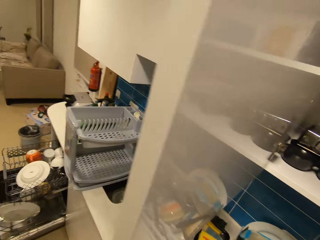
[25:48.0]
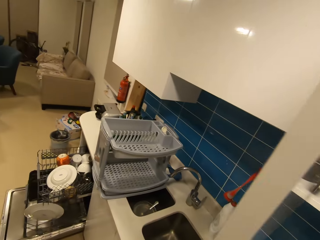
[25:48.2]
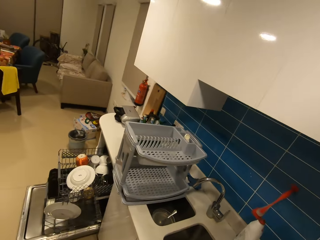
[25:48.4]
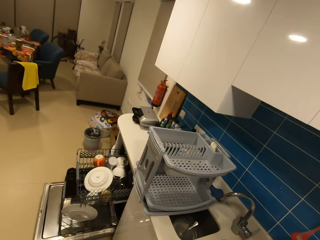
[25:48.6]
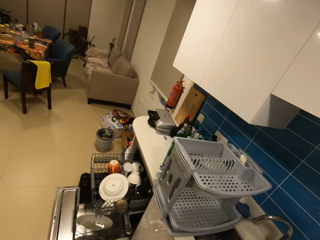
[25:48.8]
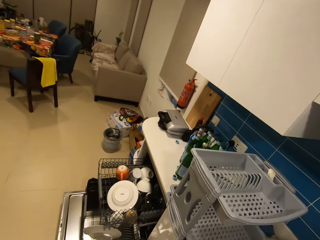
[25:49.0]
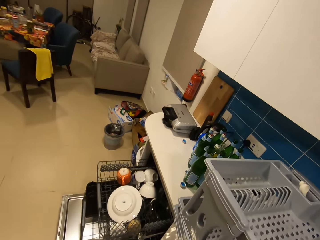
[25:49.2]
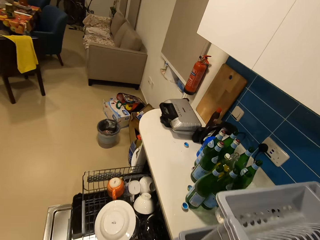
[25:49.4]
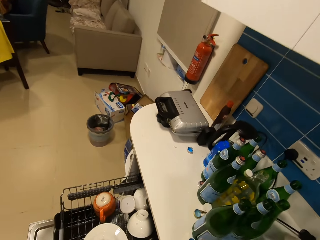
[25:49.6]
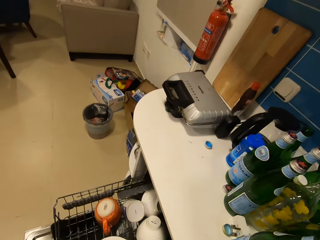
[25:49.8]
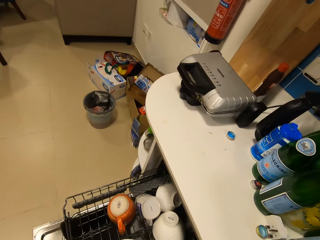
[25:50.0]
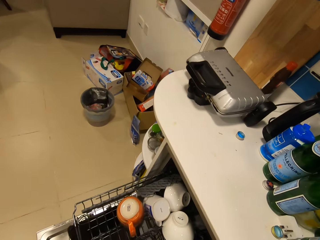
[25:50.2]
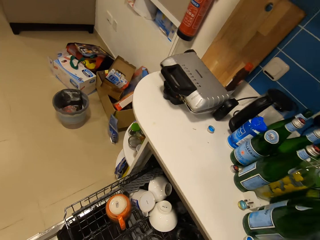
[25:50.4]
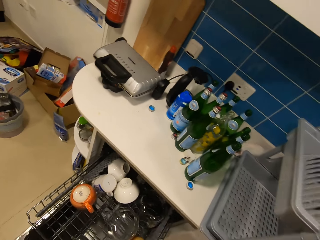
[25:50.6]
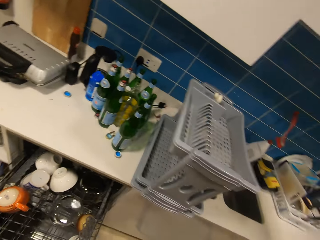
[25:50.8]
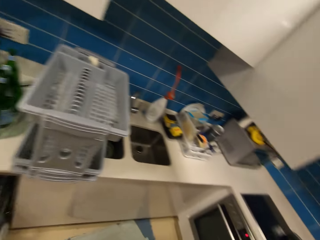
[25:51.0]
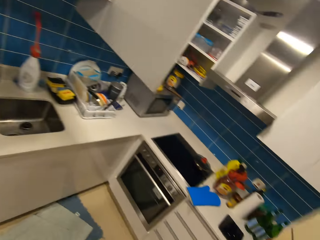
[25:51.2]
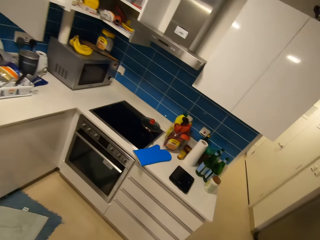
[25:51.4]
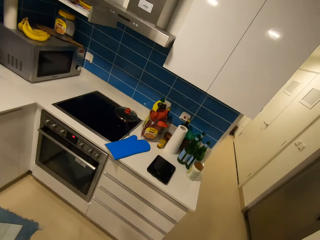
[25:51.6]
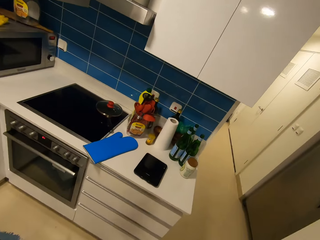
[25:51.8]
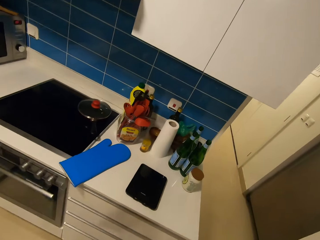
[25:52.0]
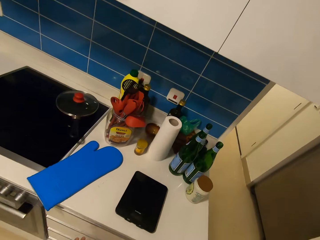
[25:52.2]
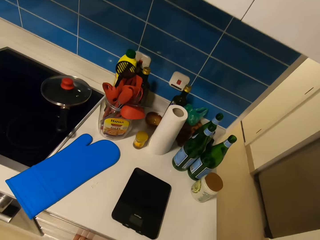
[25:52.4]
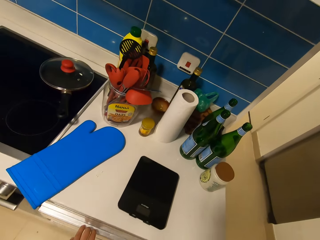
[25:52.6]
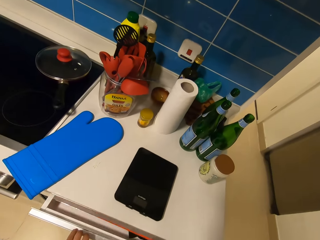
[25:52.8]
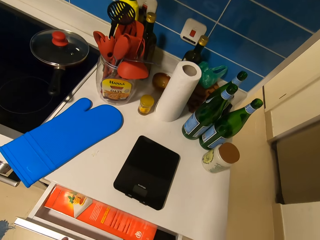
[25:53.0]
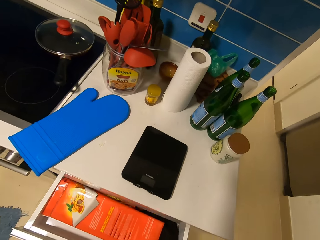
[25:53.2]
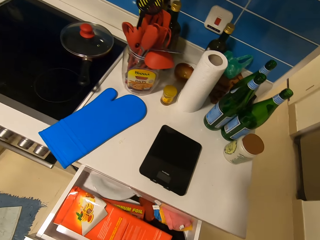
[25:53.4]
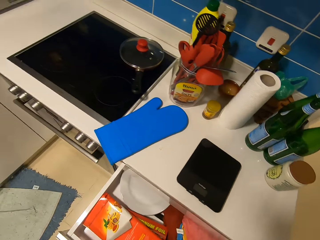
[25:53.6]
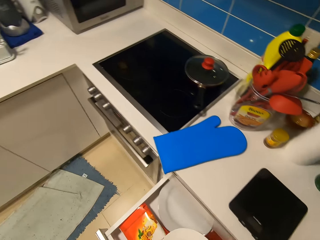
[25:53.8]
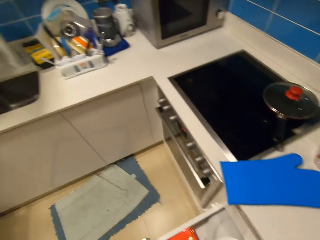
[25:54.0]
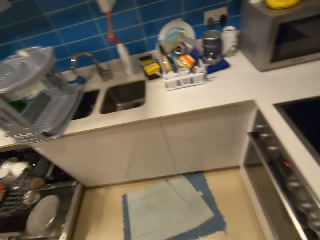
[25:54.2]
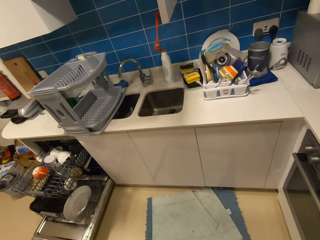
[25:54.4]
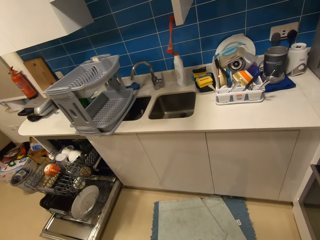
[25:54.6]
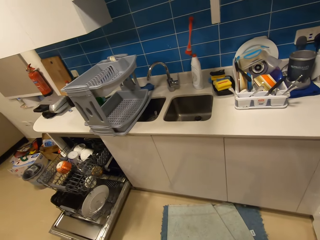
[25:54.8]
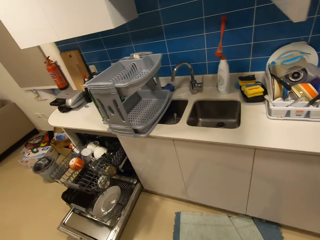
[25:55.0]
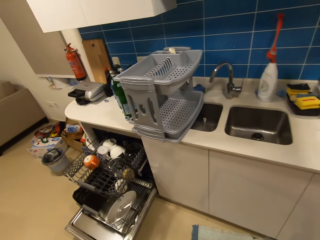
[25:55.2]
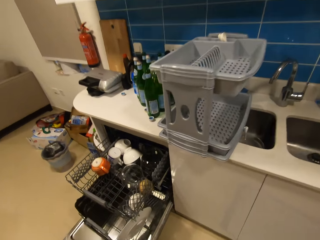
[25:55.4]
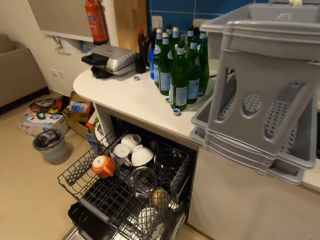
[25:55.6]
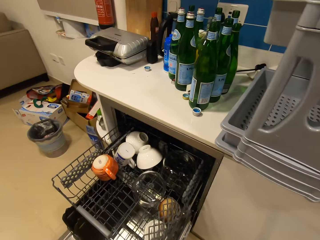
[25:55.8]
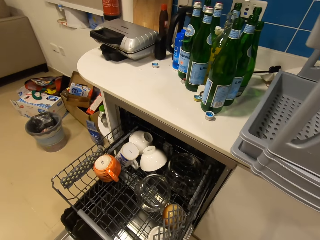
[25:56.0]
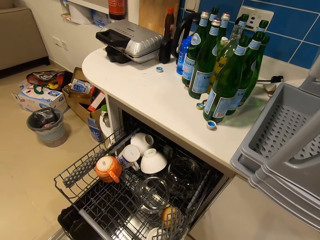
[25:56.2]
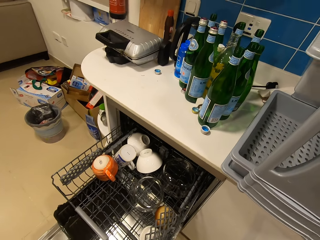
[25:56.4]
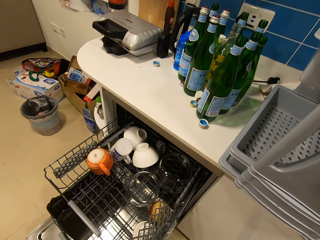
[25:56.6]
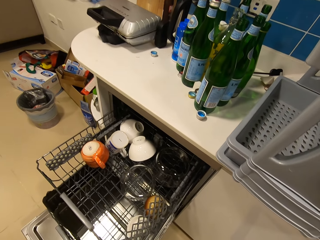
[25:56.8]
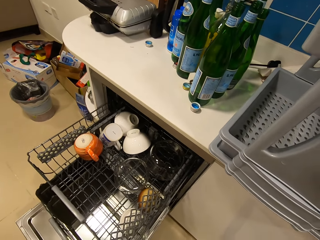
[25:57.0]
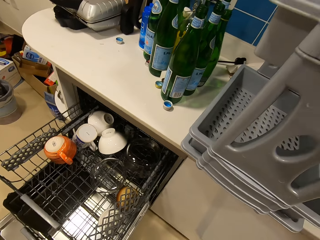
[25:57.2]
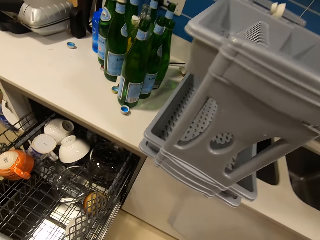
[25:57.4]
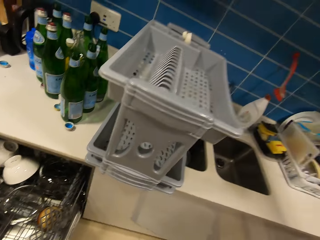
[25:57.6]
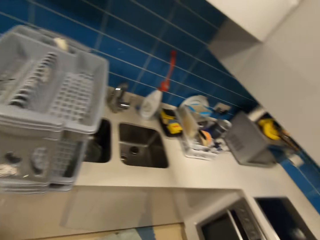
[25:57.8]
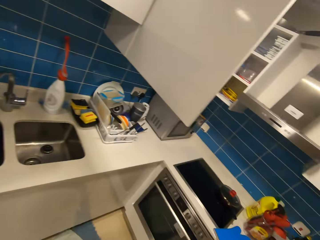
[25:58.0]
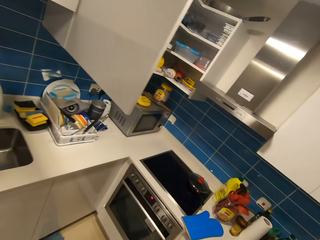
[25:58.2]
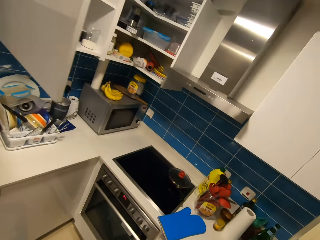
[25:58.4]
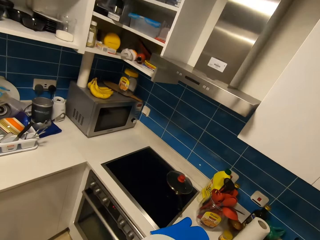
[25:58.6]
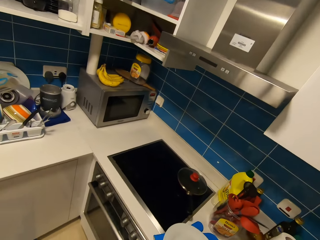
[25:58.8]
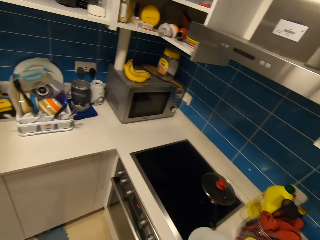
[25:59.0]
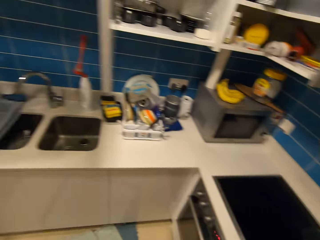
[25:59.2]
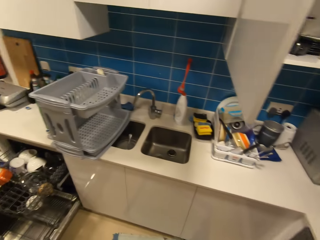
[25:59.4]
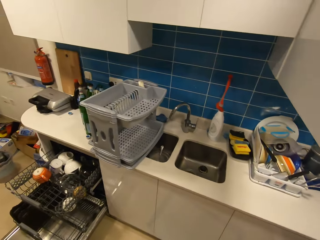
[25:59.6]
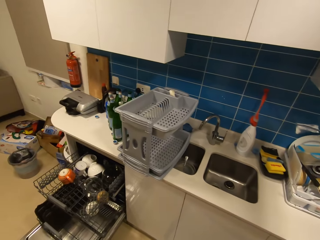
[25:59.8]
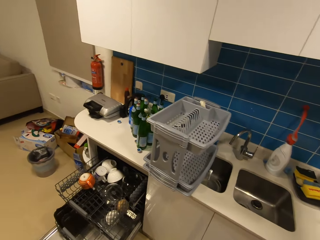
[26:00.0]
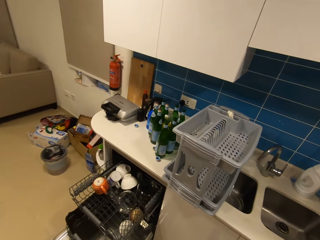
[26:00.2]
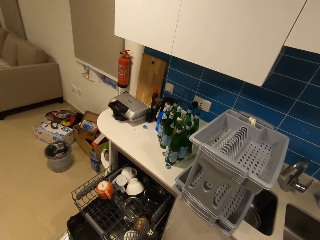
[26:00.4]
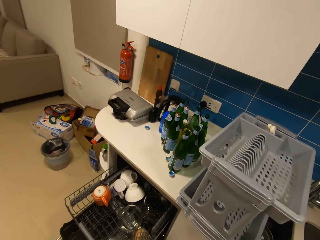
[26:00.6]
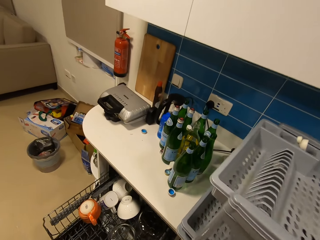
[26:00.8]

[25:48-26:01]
The camera wearer looks around, walks, and closes the cabinet. They open the drawer. They walk and look around. They look at the dish washer rack. They walk and look around.

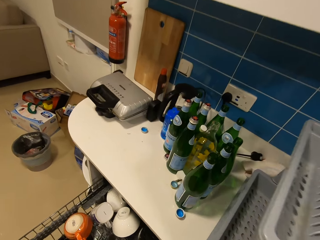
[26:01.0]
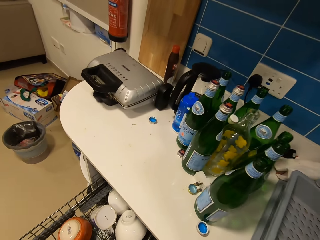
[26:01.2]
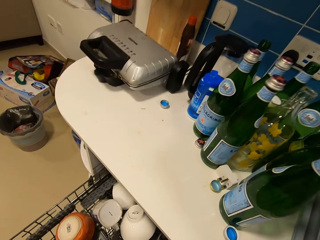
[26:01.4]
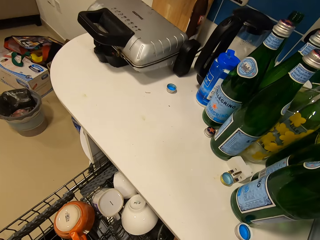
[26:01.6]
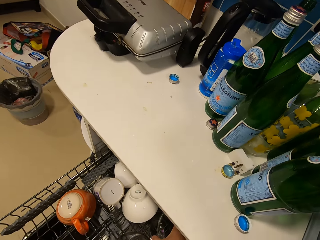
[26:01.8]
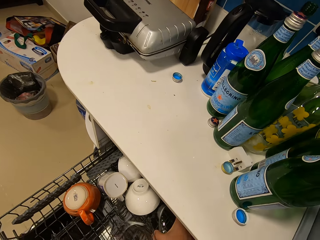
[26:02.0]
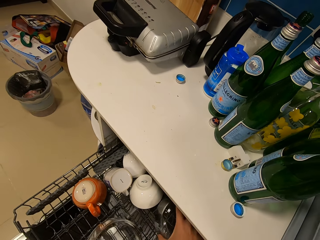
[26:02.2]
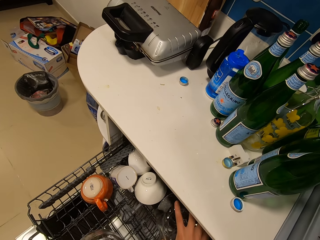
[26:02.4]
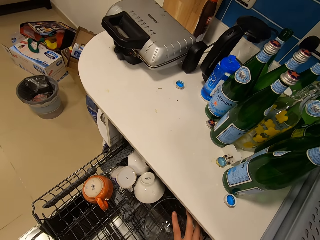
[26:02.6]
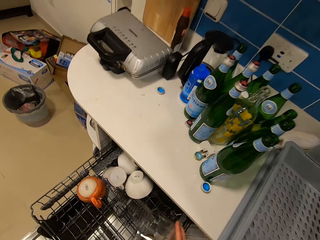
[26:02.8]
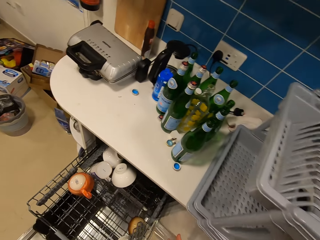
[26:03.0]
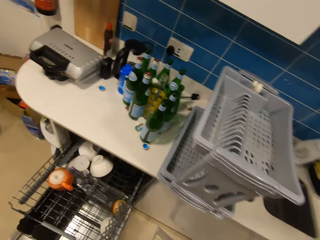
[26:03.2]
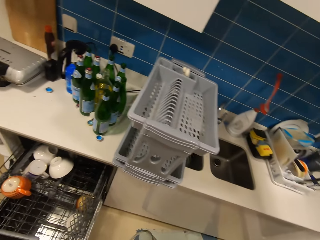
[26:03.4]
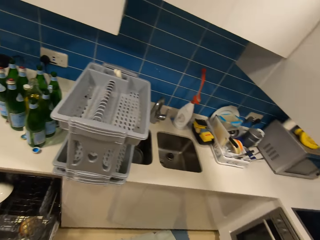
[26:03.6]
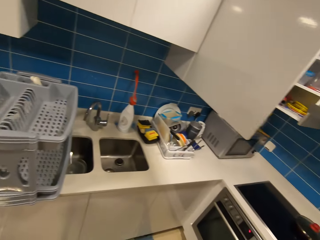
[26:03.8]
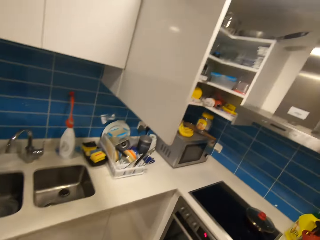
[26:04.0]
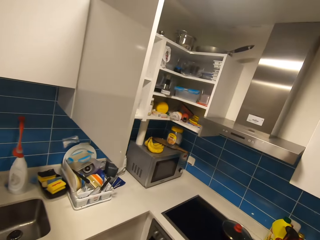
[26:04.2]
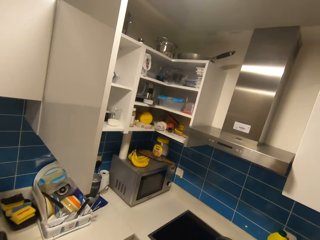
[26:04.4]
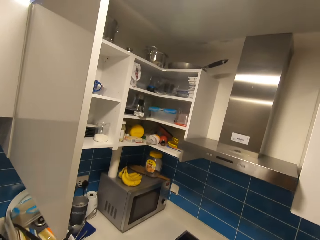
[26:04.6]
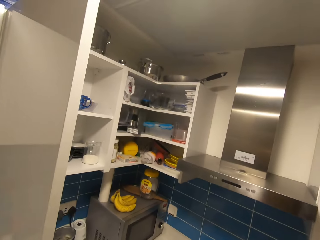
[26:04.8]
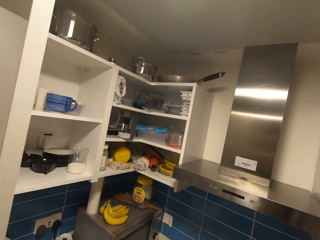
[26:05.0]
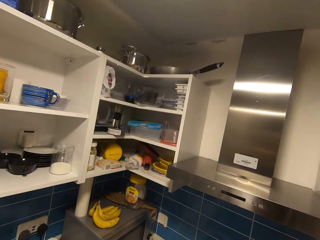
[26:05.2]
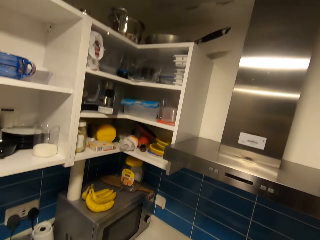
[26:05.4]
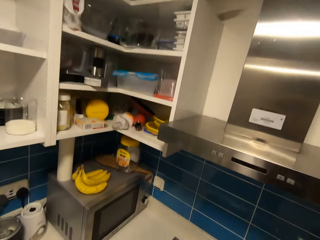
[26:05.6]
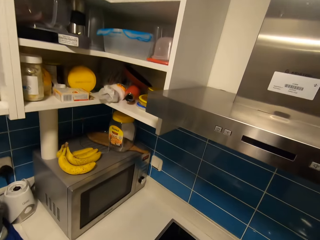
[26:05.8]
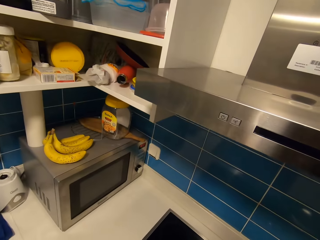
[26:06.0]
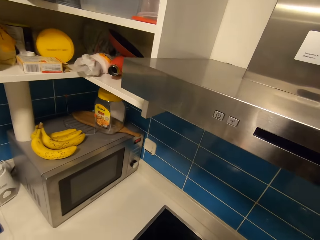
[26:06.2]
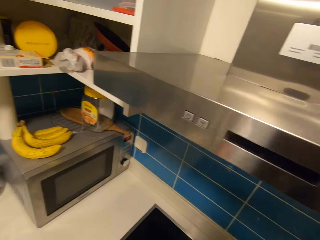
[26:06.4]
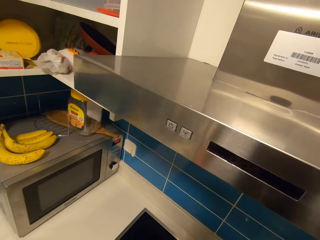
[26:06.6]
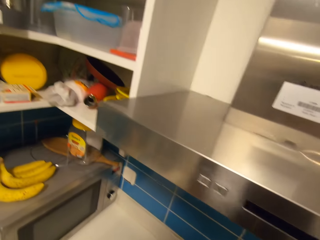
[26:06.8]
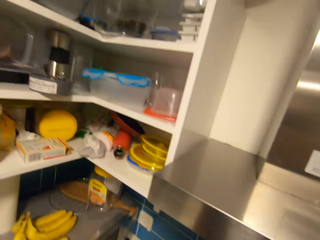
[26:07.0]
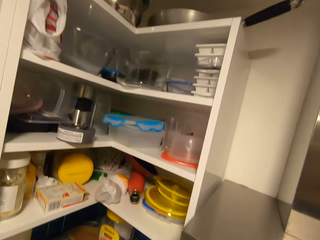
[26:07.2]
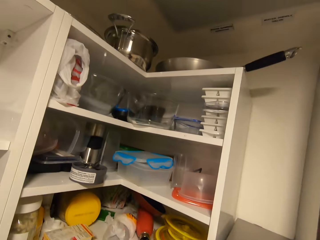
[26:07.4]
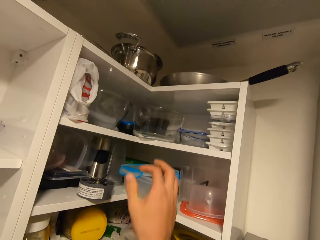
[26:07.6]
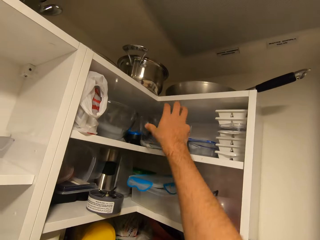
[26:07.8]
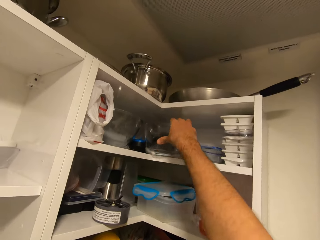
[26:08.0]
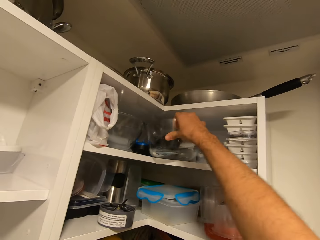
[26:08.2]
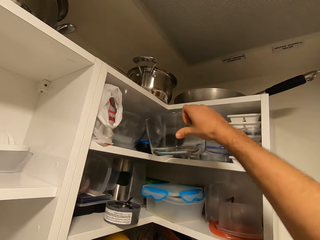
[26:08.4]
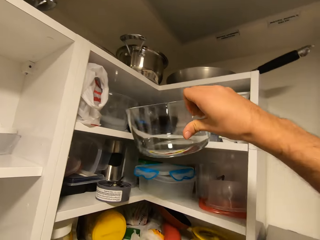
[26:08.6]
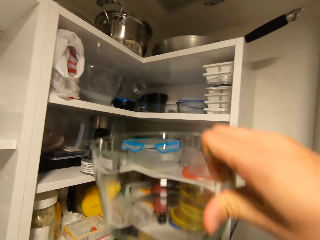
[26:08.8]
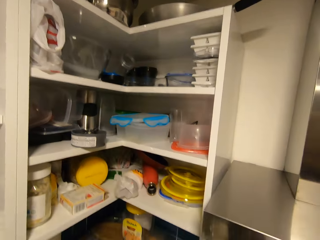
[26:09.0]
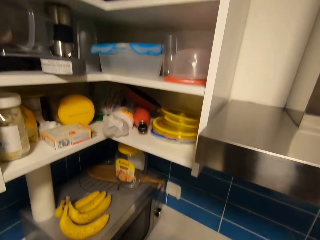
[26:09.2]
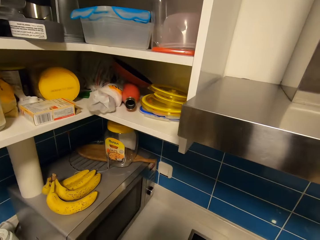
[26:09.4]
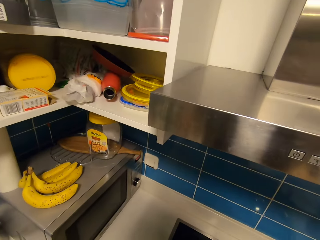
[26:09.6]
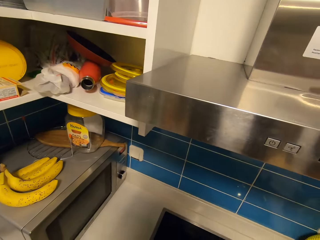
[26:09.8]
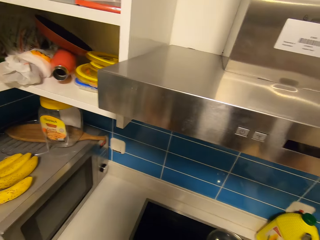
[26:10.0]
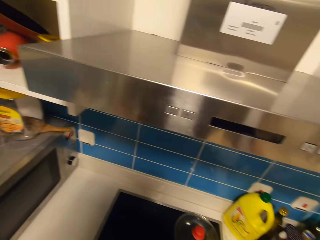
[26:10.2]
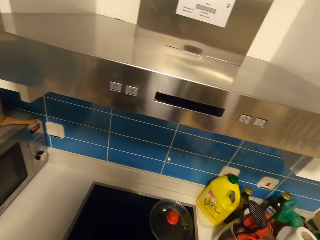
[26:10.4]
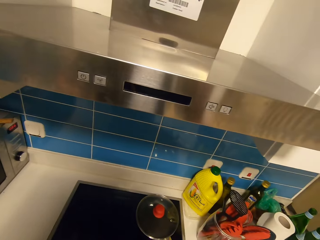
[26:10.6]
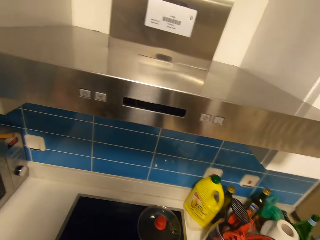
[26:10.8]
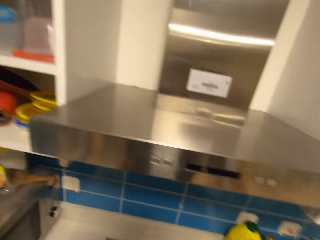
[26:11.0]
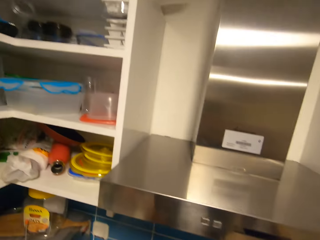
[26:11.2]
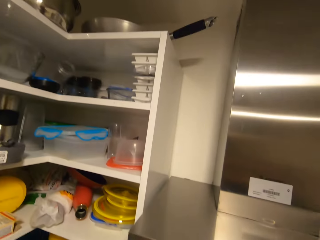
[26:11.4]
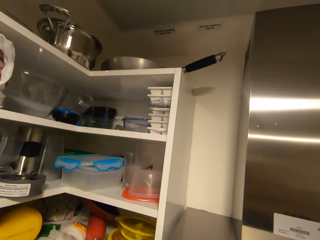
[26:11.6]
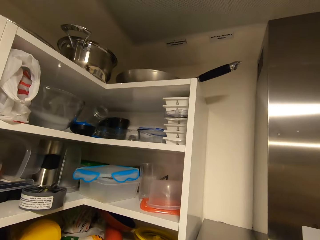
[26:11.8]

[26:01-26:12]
The camera wearer picks the bowl in the dish washer rack. They walk and look around. They look around again. They pick the bowl in the cabinet.
